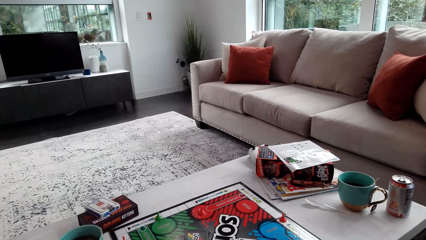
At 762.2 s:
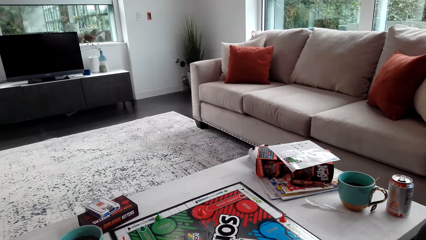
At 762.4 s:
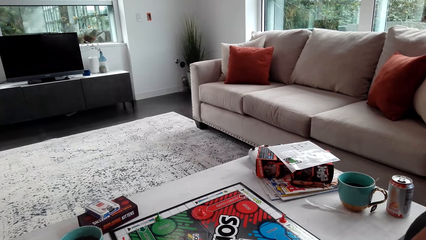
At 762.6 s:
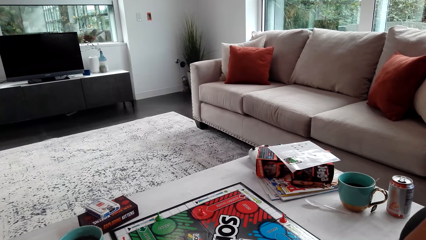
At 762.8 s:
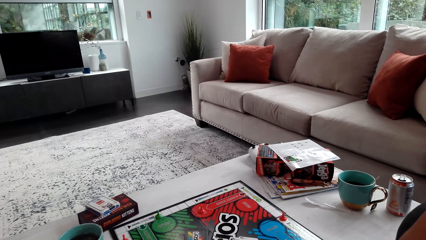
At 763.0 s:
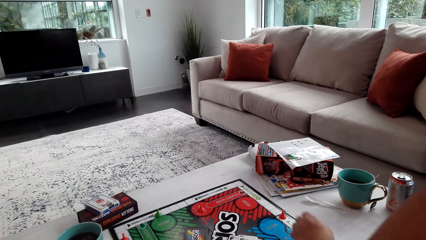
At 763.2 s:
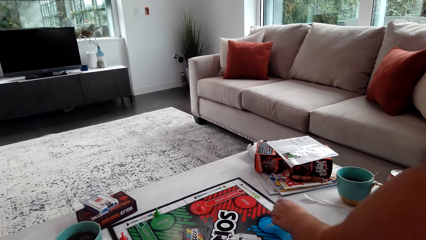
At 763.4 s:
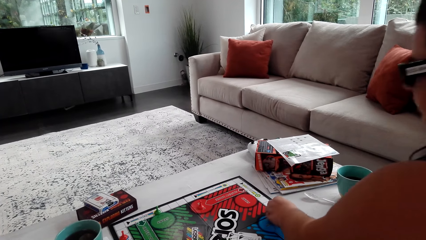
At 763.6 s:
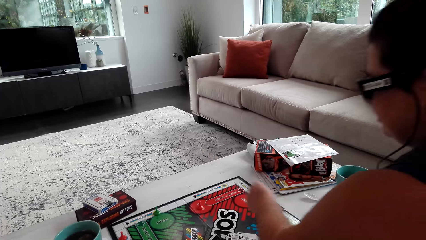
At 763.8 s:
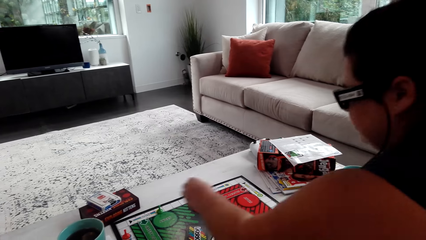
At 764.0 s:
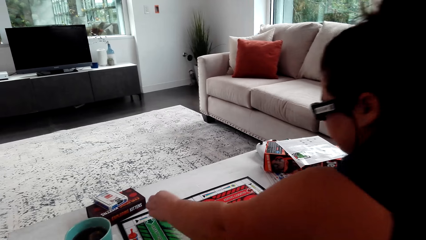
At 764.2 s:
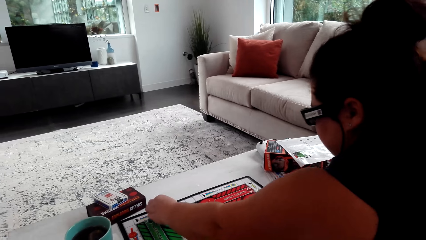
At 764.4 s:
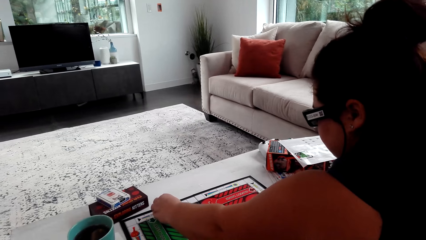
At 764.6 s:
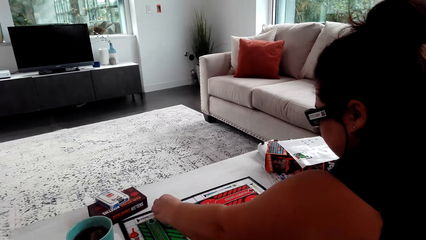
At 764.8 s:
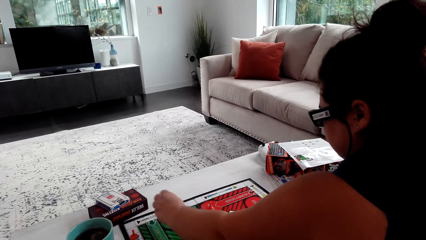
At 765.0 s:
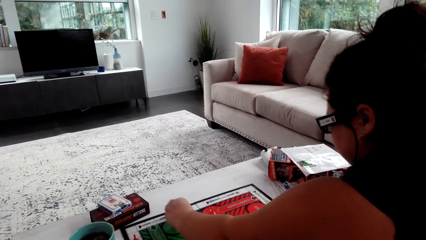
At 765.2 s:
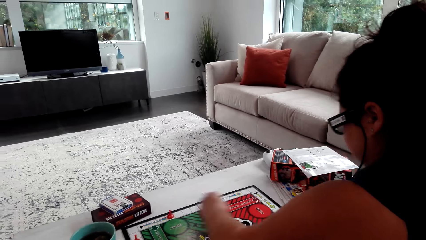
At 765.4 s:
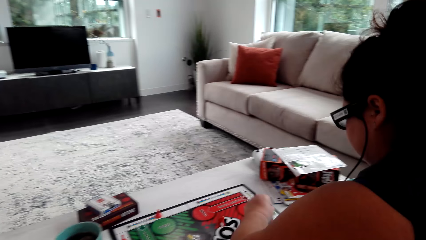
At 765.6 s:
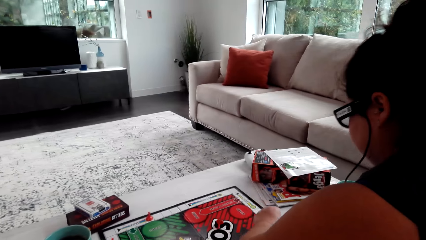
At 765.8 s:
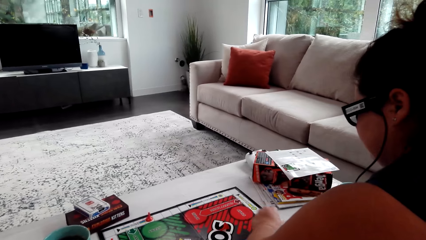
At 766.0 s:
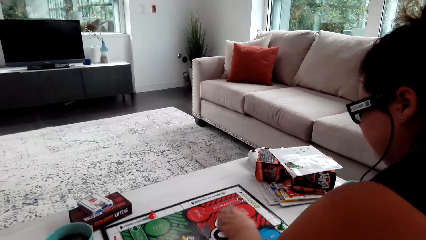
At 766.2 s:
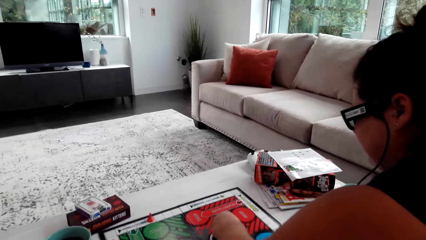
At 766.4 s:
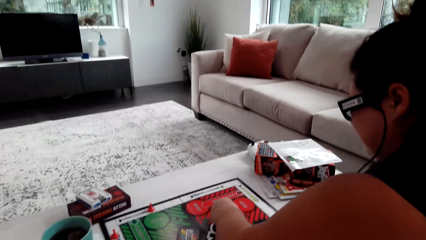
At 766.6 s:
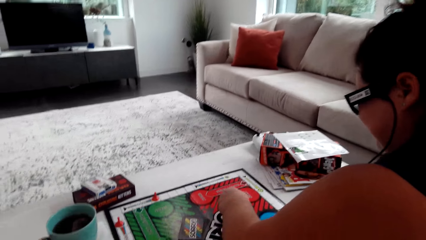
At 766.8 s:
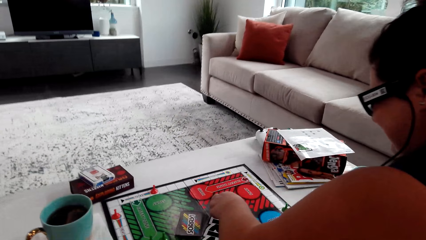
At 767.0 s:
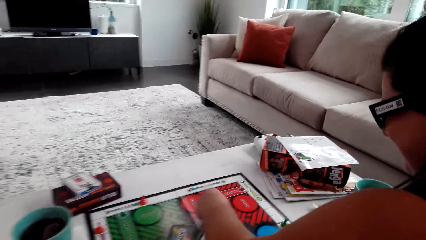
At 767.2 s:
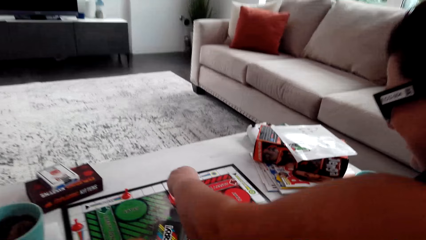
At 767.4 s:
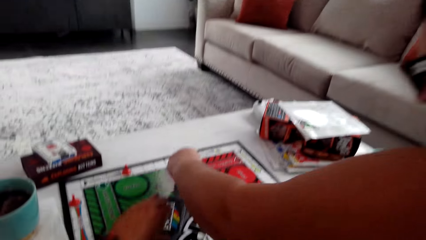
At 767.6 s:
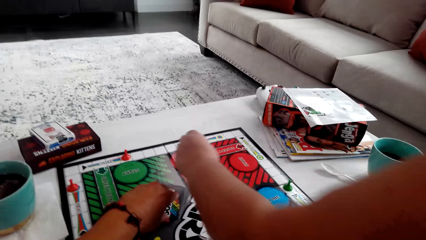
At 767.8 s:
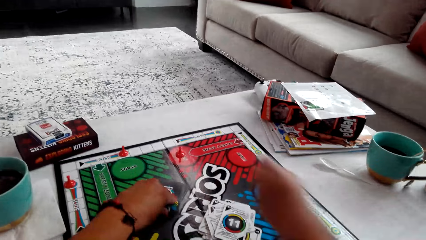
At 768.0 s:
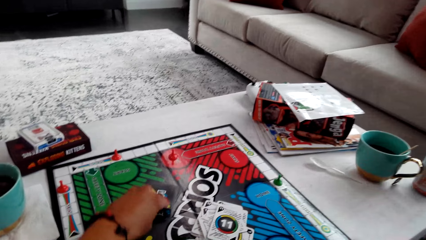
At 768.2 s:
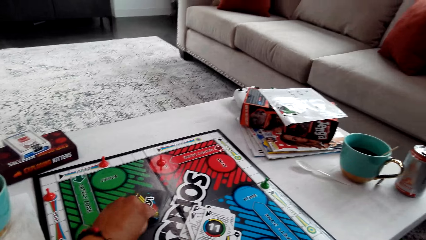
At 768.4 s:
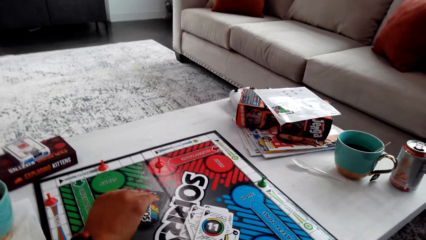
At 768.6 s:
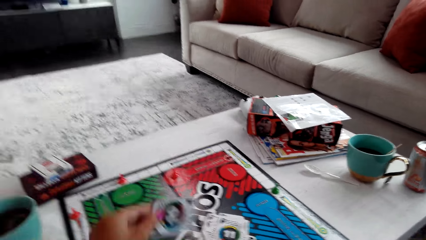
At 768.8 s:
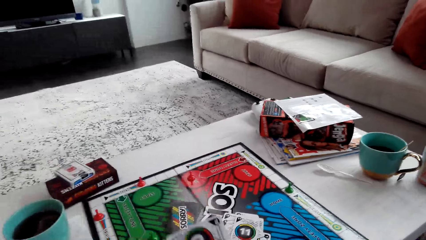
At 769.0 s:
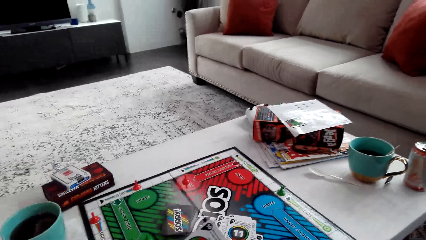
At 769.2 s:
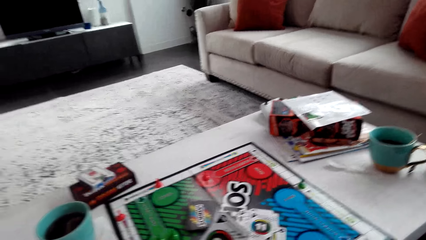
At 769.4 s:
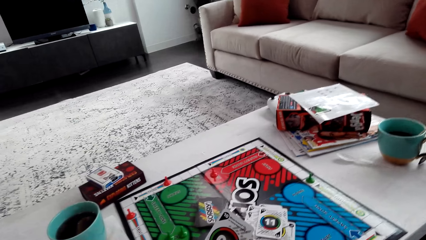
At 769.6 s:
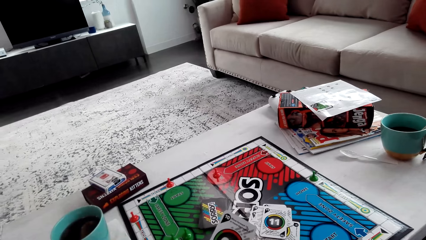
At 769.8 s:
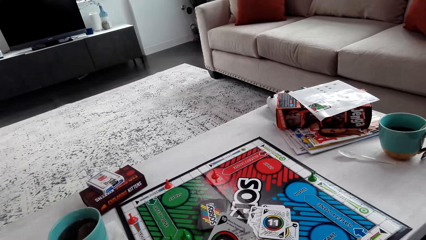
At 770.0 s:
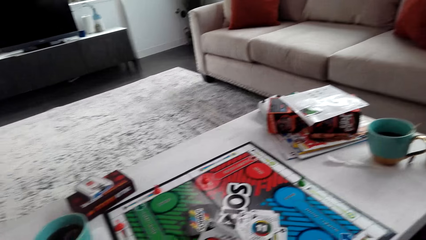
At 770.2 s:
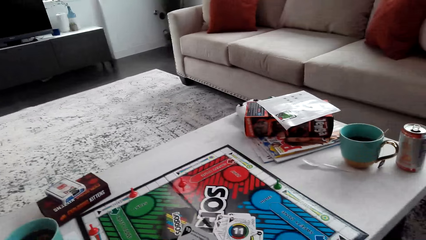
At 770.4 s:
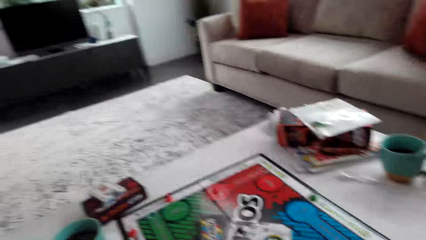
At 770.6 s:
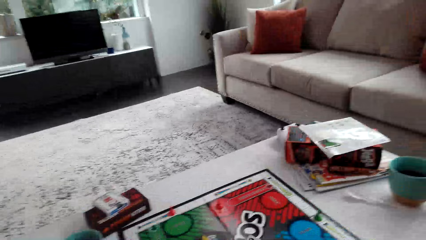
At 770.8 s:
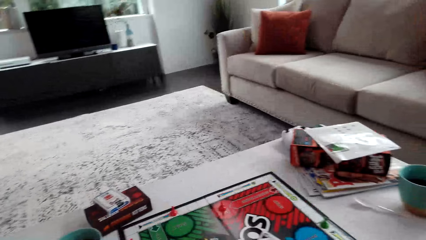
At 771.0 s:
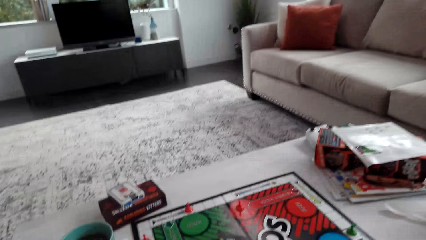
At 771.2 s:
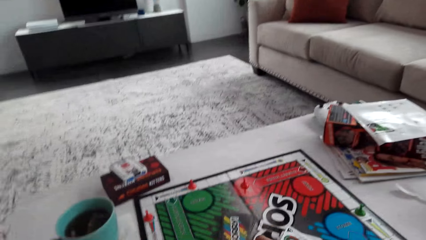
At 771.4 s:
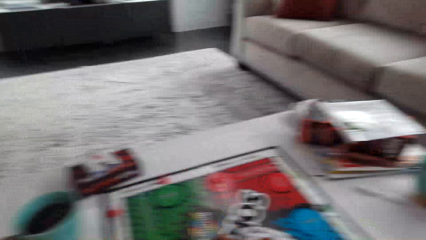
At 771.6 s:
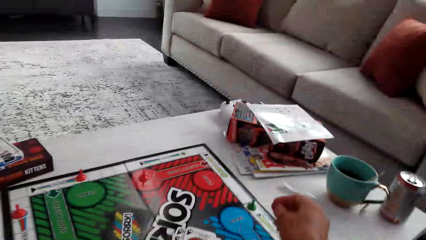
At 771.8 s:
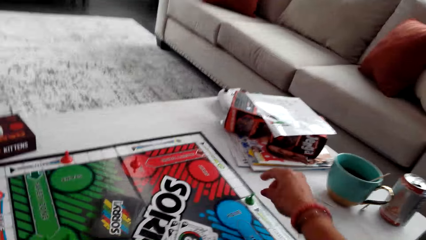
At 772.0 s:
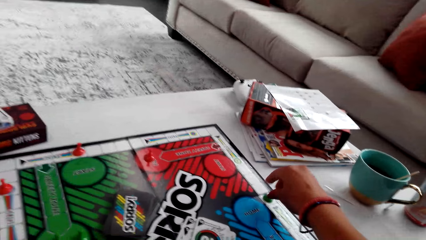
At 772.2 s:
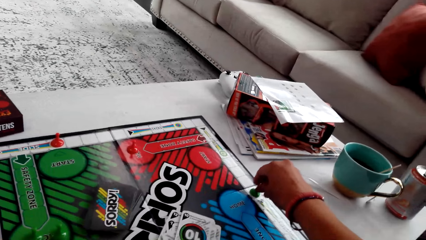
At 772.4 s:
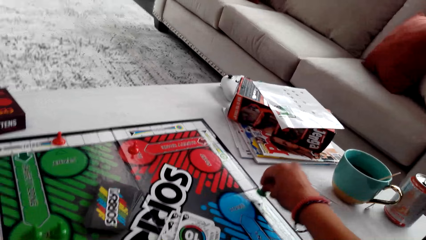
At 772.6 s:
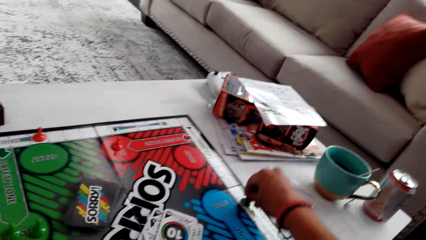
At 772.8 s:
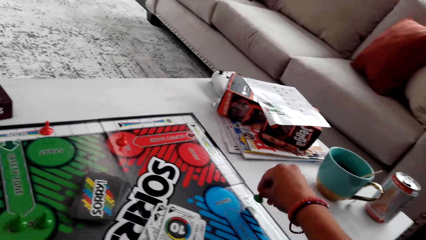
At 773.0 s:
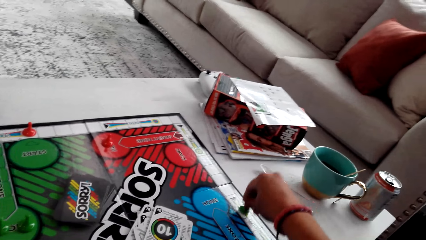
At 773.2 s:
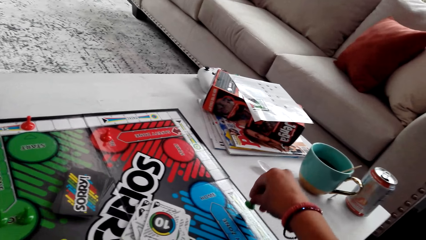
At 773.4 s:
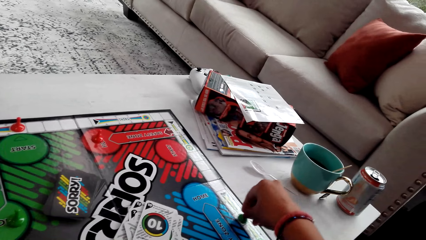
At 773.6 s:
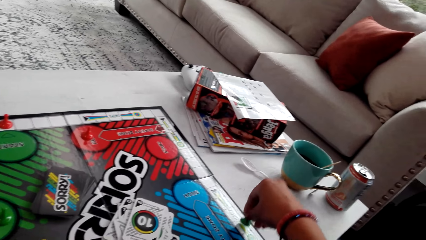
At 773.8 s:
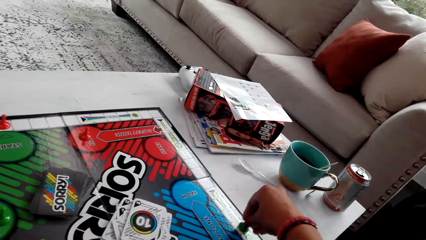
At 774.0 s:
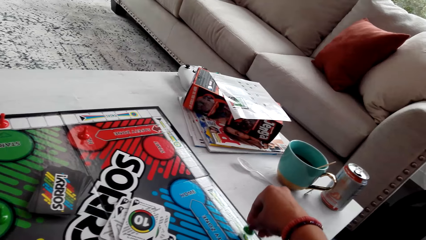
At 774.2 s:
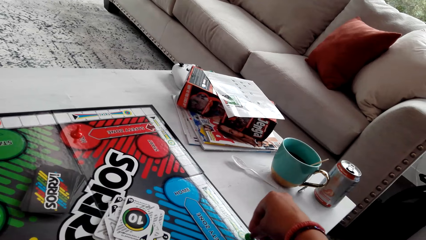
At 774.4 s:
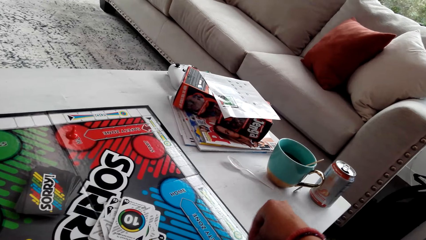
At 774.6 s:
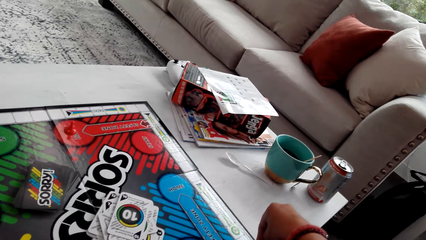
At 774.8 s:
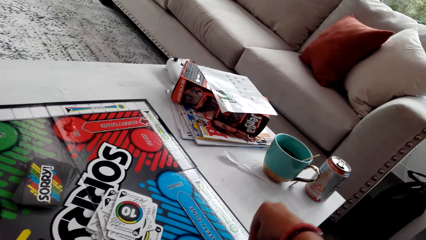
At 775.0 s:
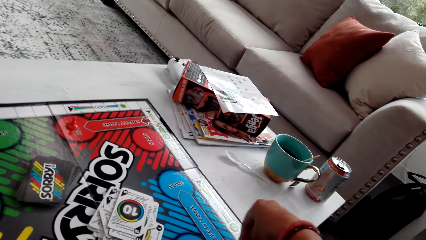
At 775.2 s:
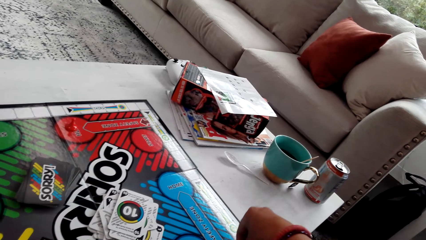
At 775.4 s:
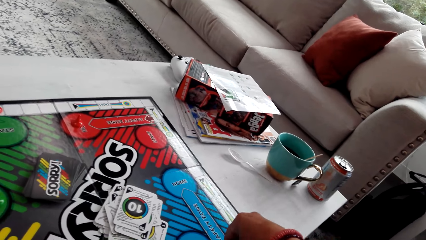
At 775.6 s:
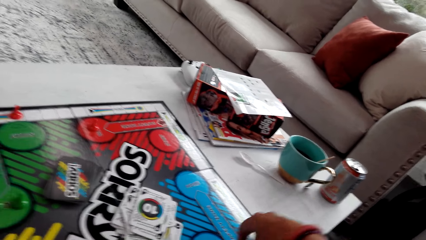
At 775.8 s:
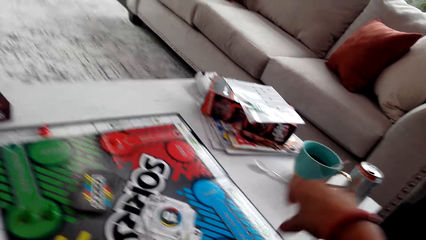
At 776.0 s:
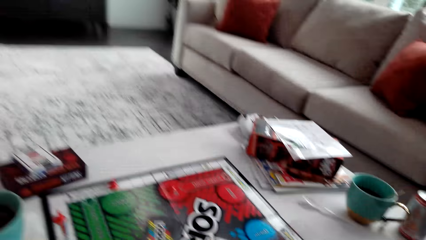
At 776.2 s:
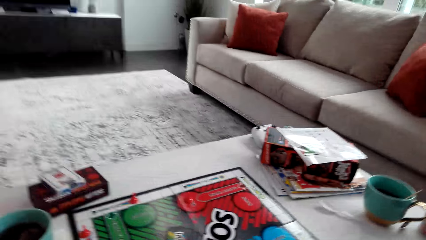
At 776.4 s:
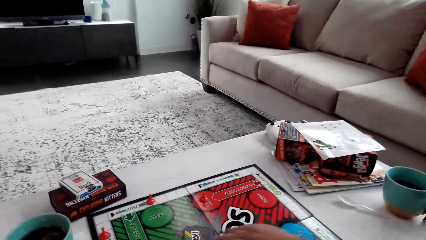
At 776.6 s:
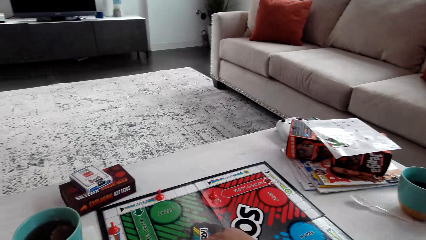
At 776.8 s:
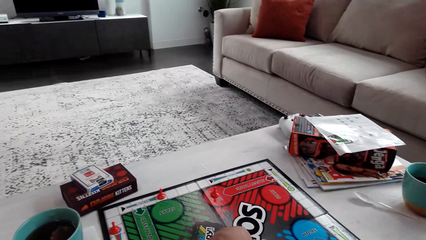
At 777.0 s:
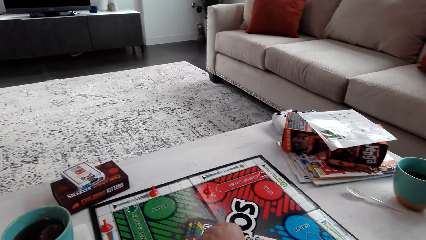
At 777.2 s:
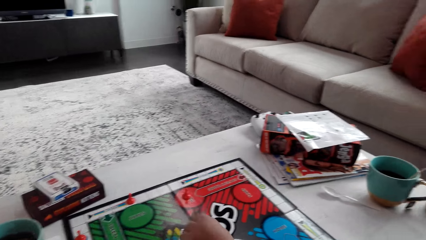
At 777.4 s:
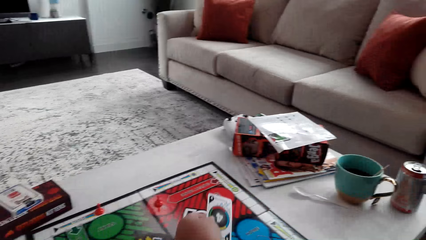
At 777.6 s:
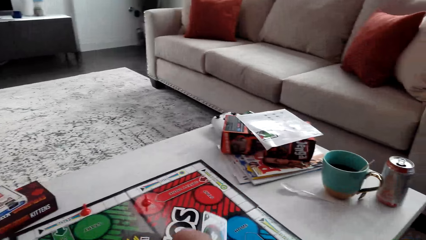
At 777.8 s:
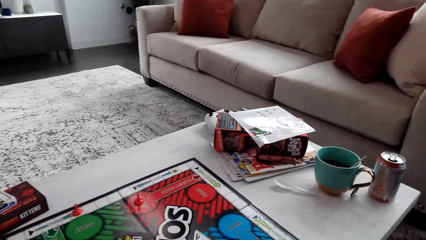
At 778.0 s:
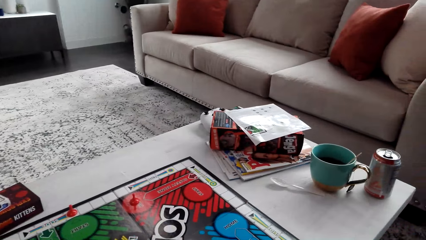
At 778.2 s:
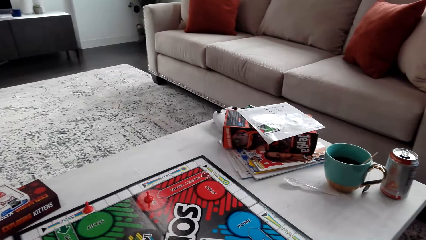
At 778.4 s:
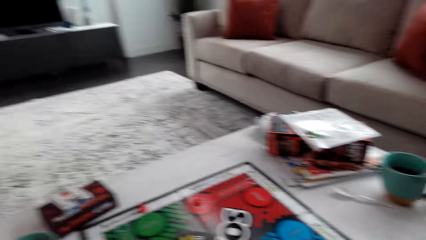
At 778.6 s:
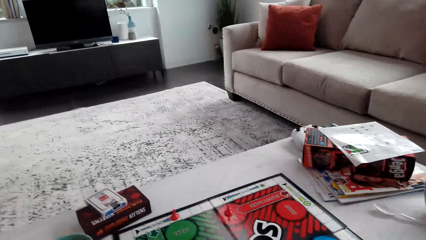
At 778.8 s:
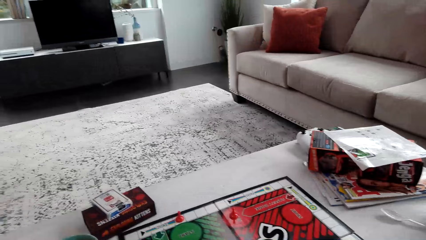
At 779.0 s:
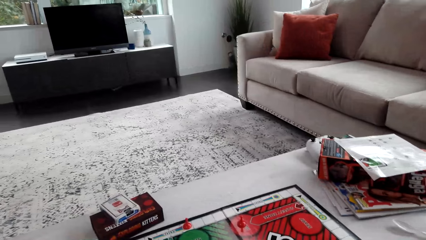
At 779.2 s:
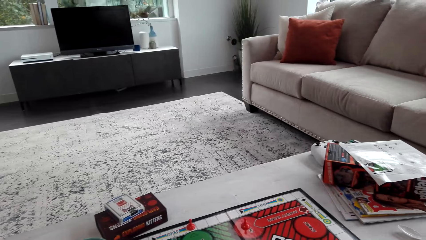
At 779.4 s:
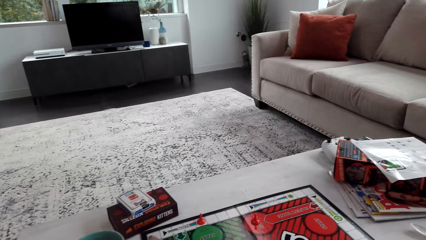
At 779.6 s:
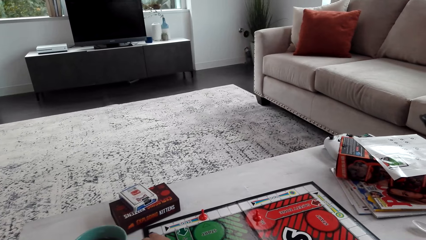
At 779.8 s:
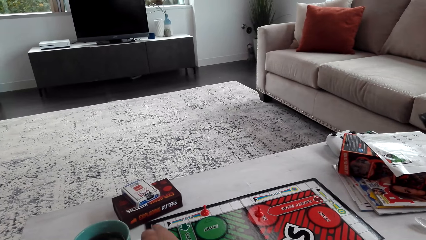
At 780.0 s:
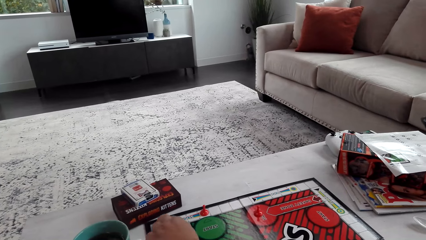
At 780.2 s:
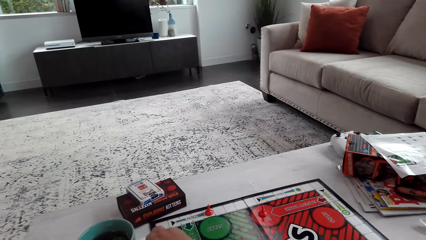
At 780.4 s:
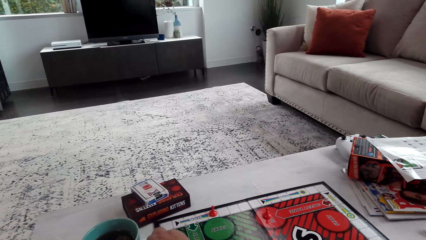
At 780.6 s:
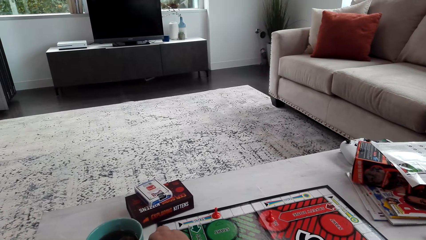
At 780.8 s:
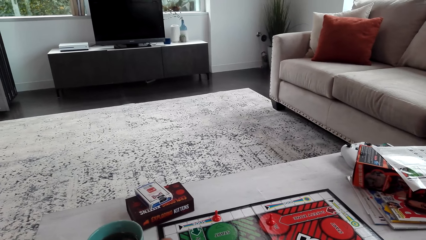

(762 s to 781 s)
A woman moves the pawn. The camera wearer picks up the card. They move the pawn. The woman picks up the card.
